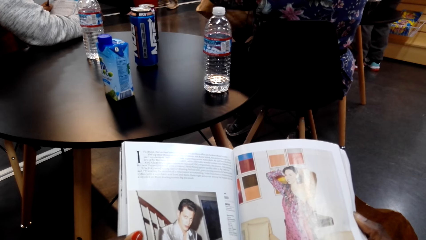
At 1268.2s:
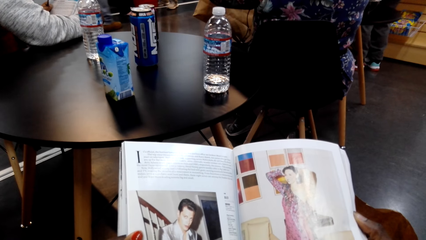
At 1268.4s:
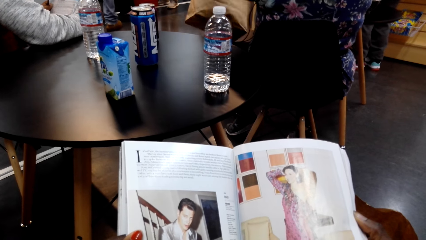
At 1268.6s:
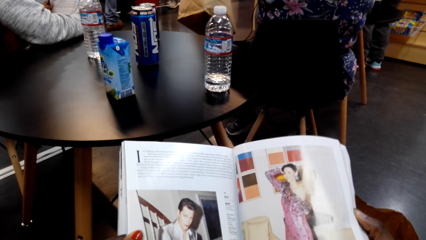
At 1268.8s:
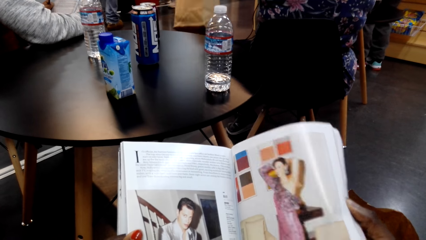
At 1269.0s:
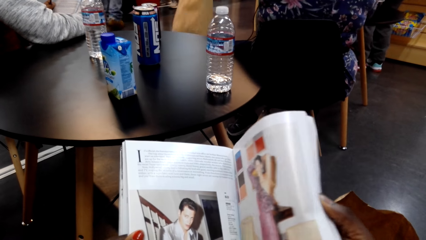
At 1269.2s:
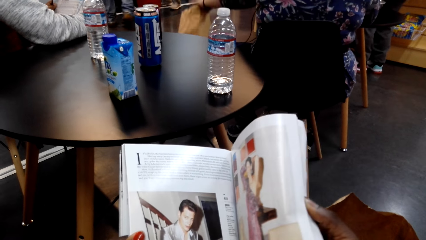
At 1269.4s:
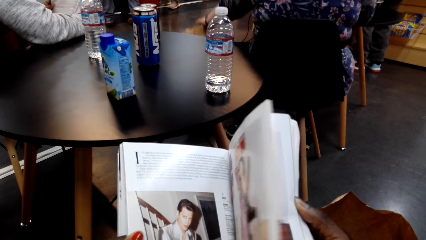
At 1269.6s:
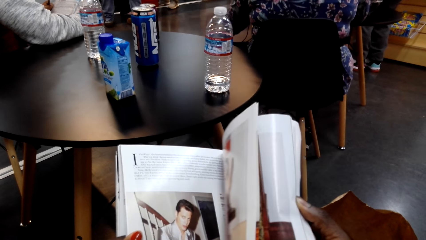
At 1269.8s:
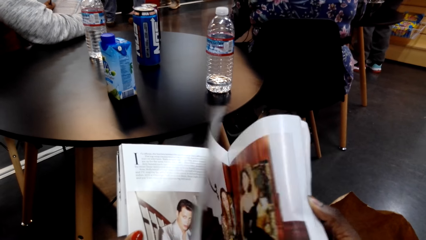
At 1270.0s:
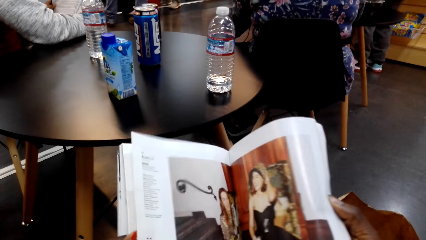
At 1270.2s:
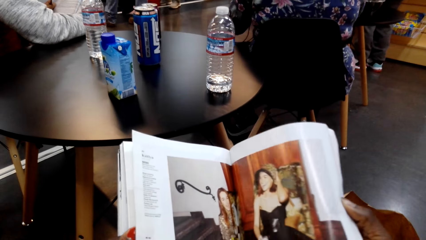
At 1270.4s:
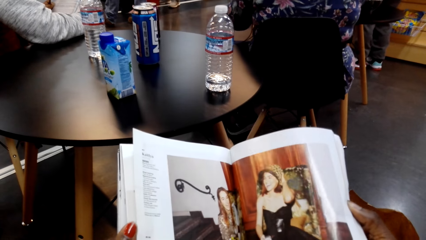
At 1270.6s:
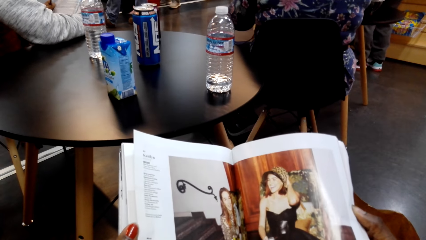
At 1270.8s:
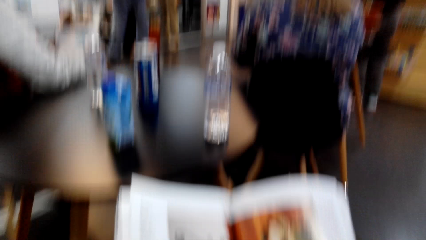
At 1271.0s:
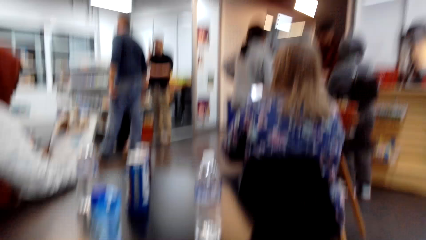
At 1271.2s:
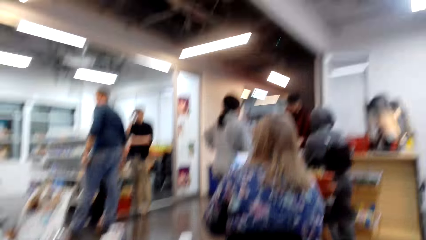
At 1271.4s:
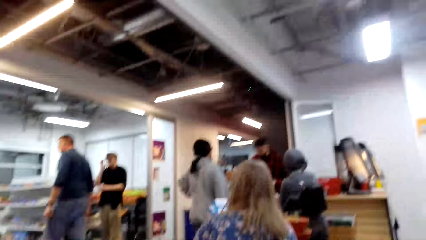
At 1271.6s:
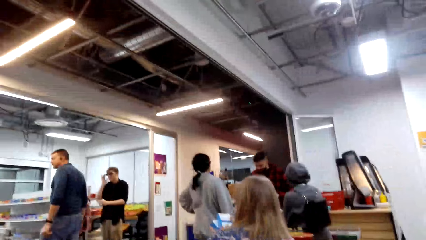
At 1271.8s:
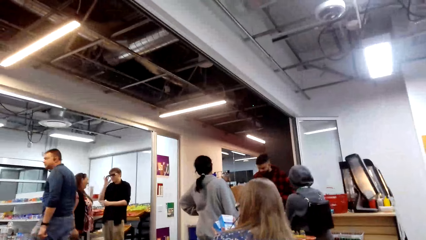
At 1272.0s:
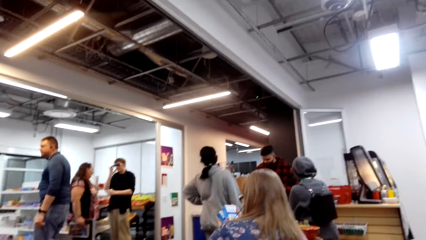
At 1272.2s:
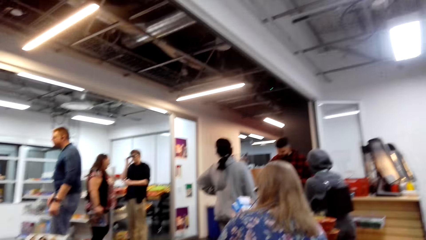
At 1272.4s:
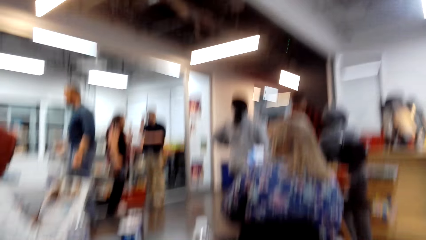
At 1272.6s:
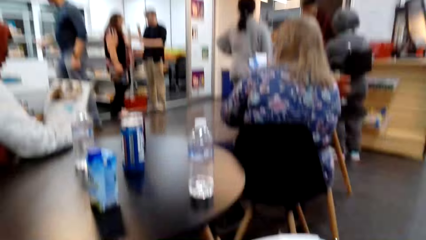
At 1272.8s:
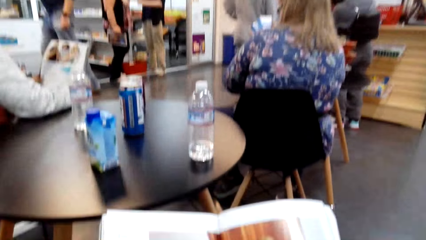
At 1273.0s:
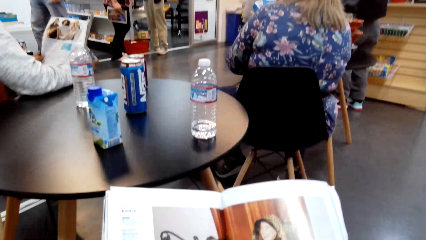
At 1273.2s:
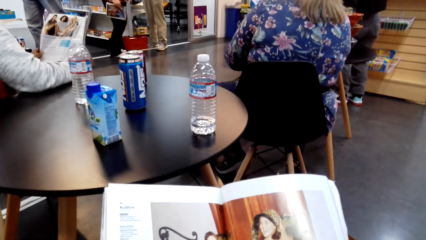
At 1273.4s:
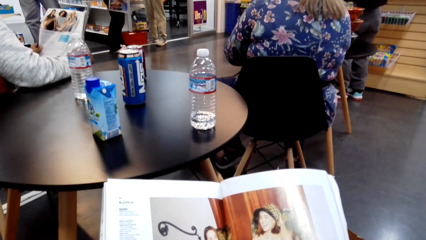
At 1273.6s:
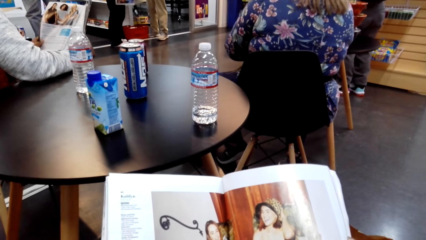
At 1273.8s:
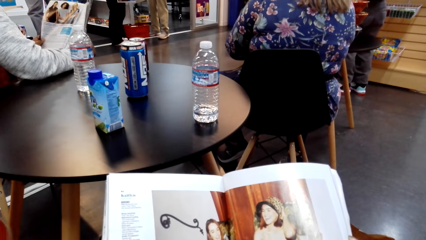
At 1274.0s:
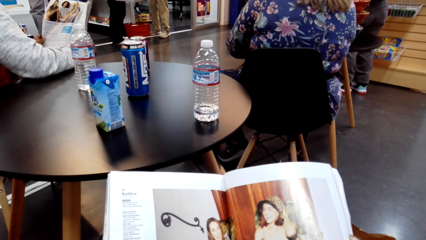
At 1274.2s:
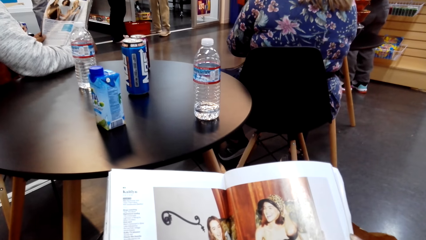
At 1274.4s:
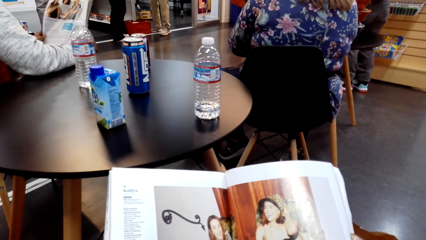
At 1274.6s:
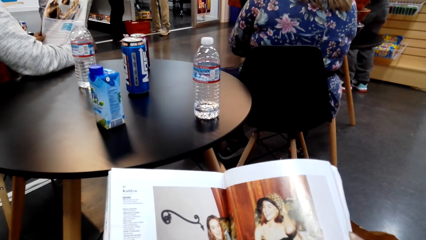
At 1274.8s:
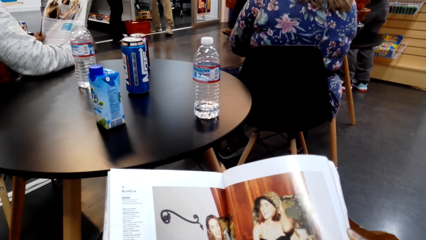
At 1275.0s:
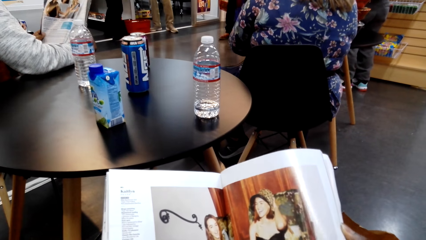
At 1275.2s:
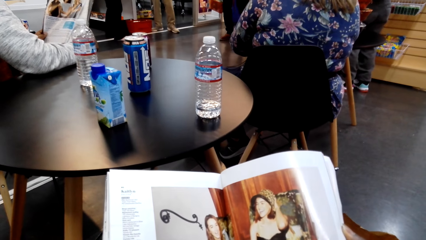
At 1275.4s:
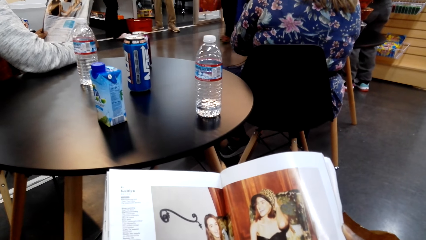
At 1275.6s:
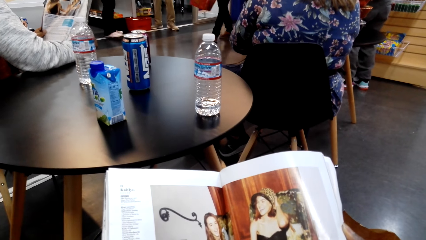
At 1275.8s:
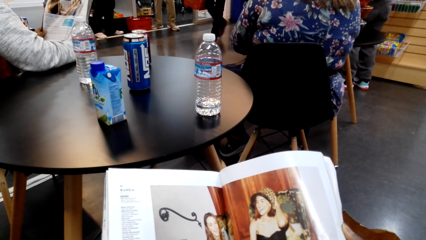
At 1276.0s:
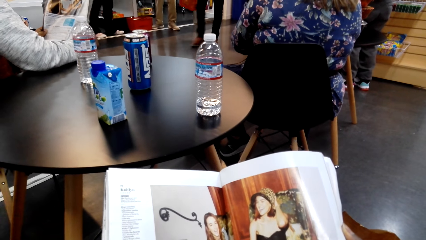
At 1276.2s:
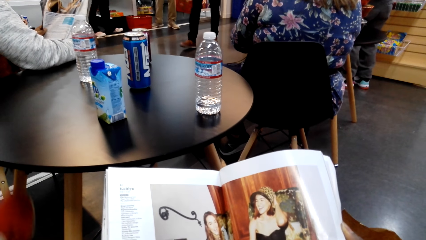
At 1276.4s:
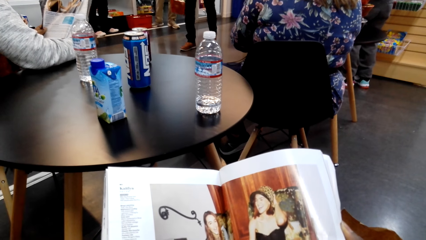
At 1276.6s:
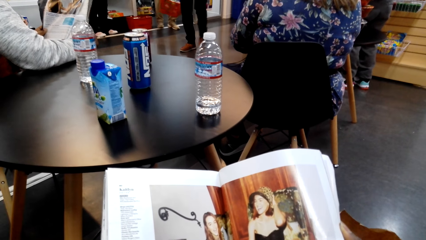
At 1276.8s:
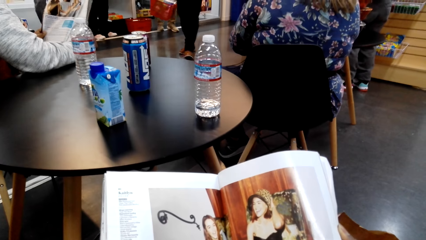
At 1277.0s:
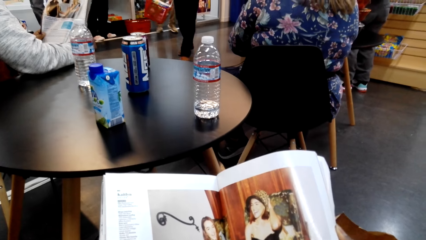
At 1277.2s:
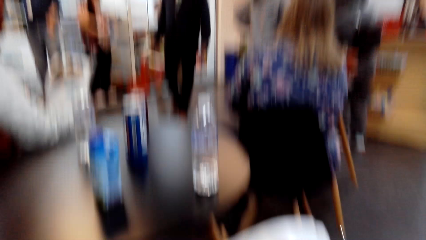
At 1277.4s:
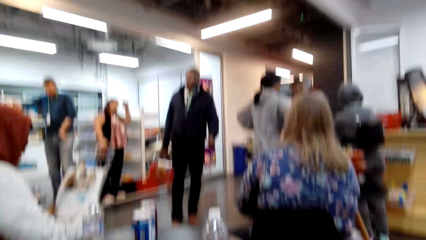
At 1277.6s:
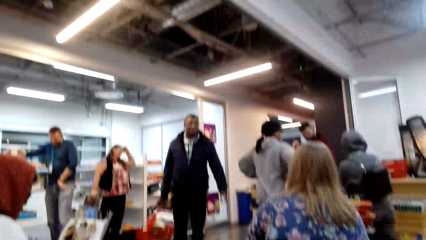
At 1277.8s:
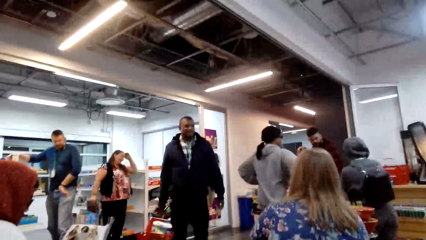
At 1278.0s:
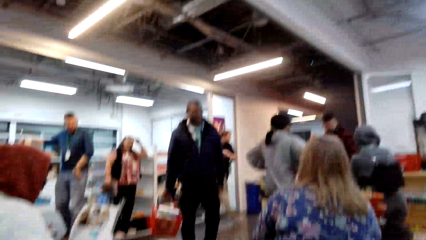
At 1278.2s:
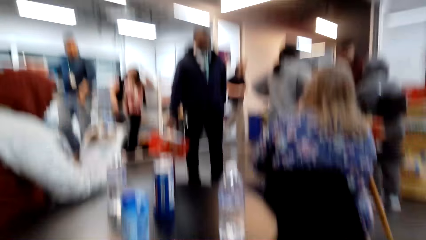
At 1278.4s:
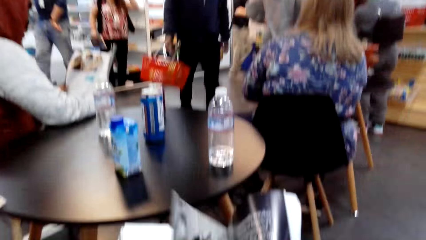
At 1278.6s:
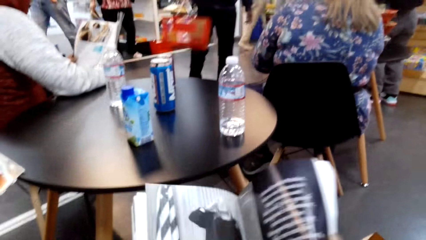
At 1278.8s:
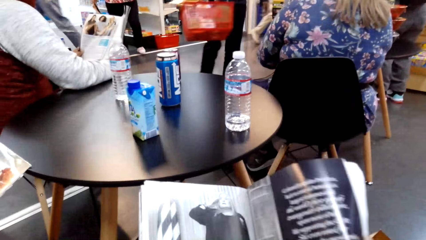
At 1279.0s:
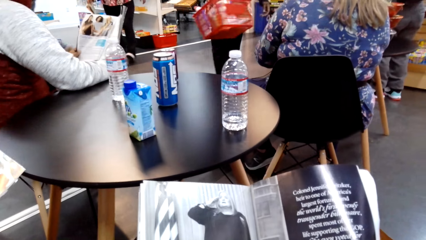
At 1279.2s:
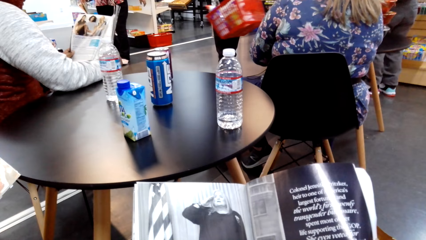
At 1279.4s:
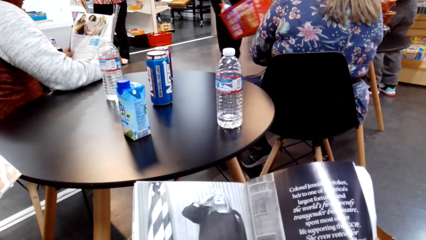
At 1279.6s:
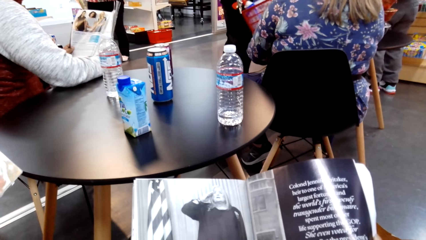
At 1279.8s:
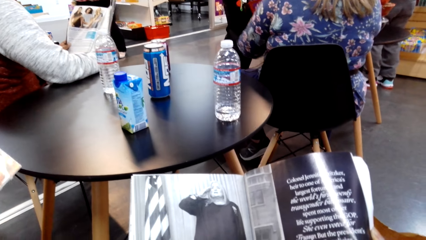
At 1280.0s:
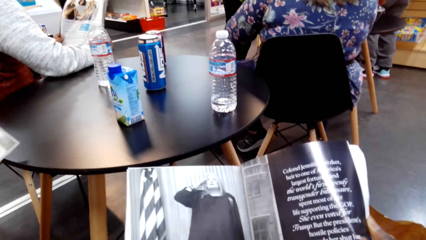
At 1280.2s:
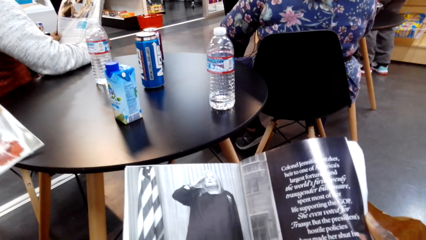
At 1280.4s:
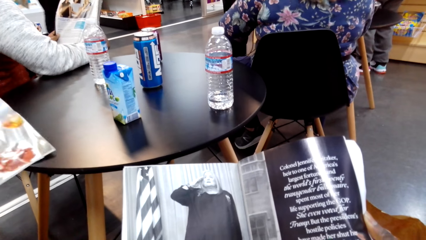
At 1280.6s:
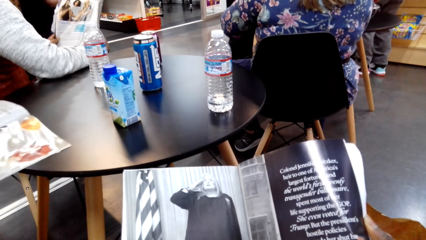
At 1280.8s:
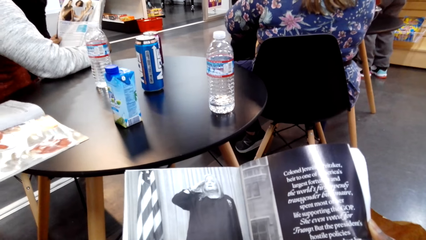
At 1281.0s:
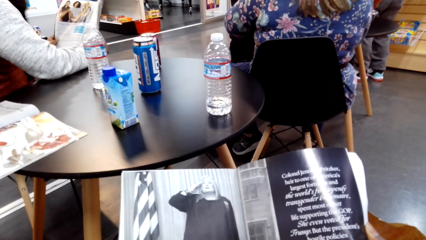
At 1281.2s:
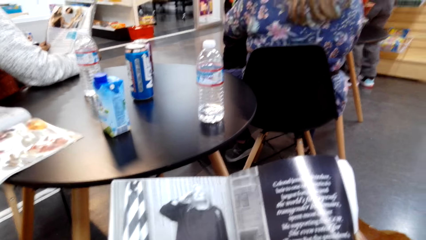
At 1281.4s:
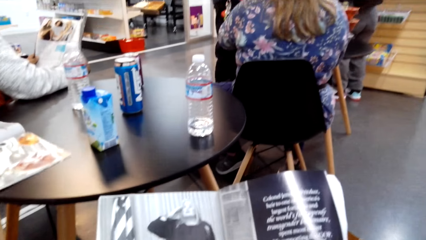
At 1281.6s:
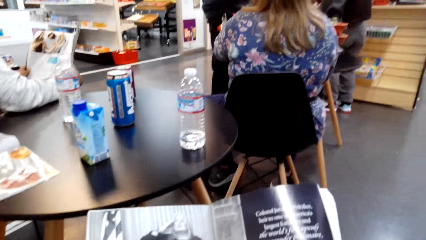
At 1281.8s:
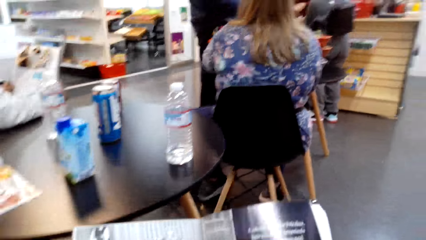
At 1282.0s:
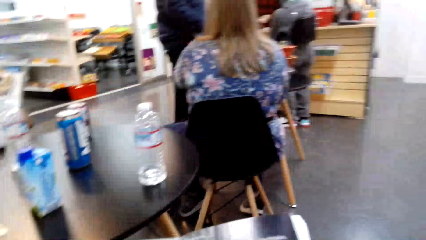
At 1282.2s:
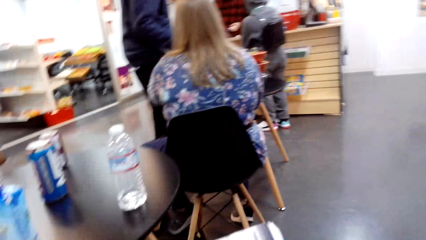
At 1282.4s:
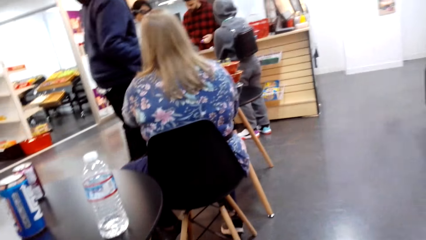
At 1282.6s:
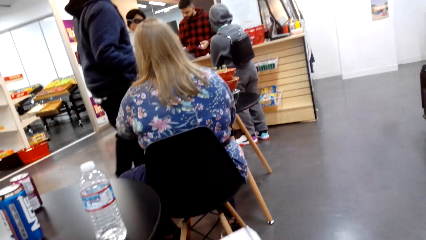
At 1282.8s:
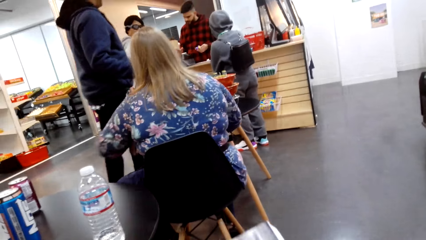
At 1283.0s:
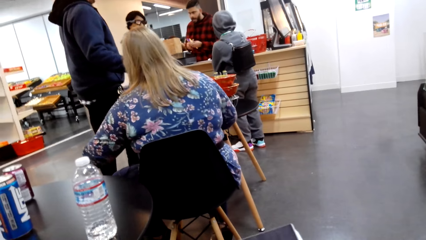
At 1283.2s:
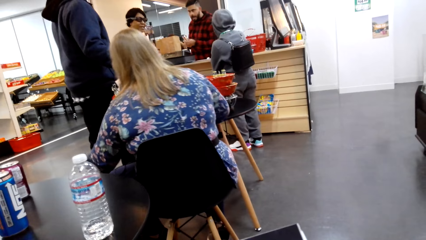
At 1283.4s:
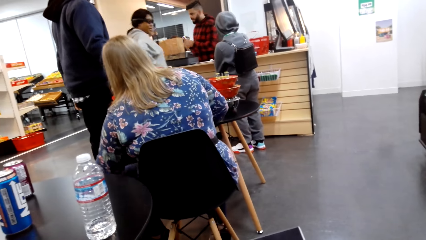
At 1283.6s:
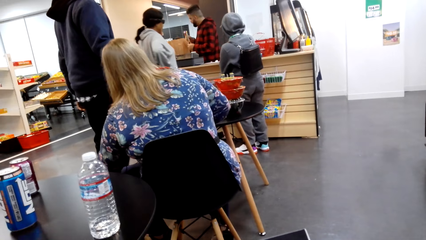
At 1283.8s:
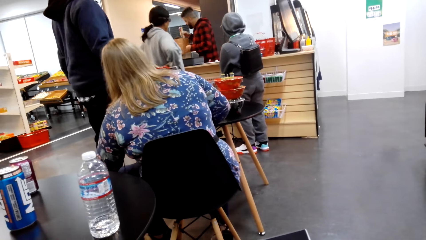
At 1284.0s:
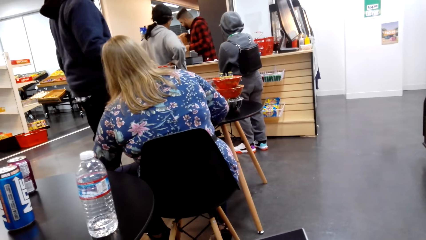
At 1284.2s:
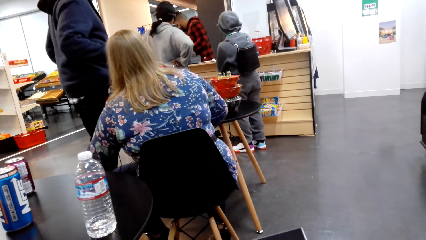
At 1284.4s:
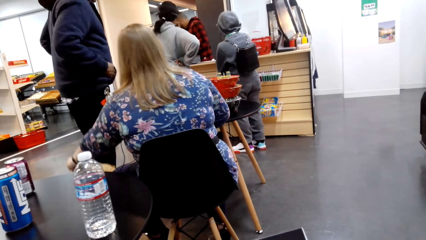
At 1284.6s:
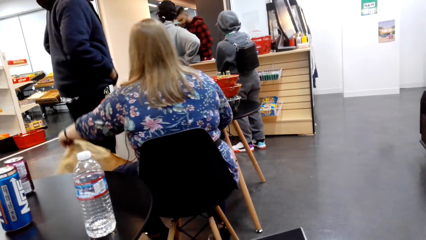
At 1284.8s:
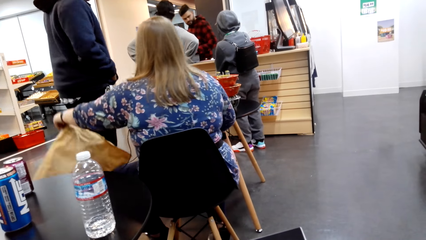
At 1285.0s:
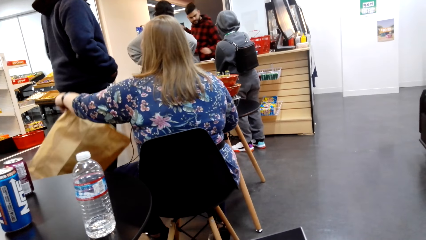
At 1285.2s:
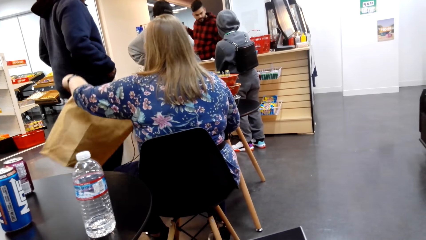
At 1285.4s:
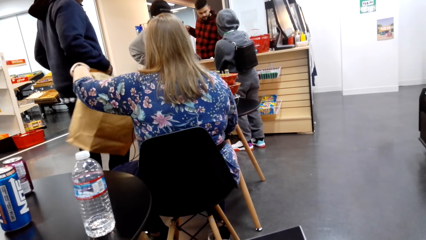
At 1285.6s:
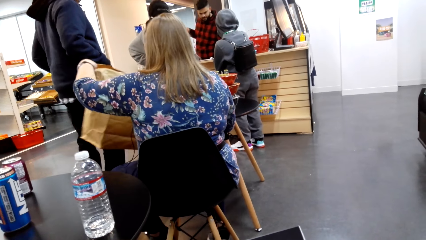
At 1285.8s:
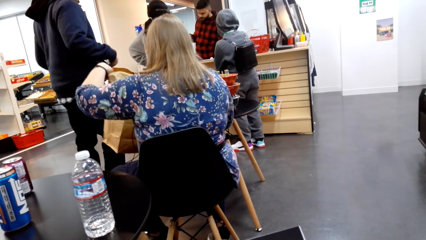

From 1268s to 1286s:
A woman puts a brown bag down. The camera wearer turns the page of the magazine. They read the magazine. They look around. A man walks around. The camera wearer reads the magazine. They look around. Another man walks around. The camera wearer reads the magazine. Another man places the magazine on the table. The camera wearer reads the magazine. They look around. The woman picks up the brown bag. The woman lifts the brown bag.
